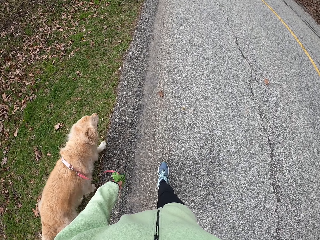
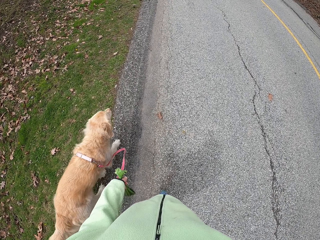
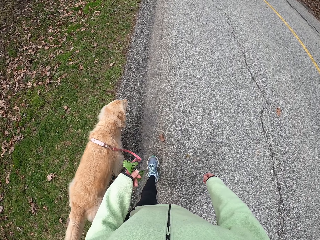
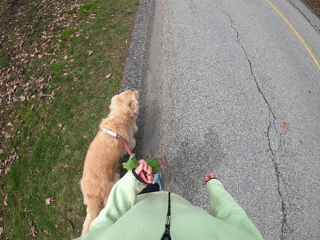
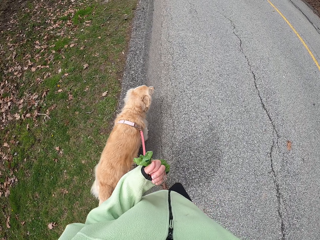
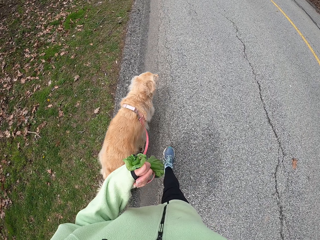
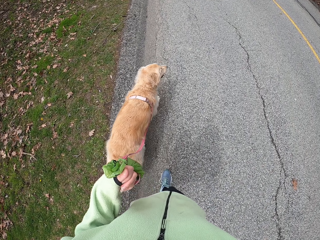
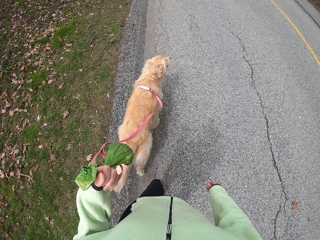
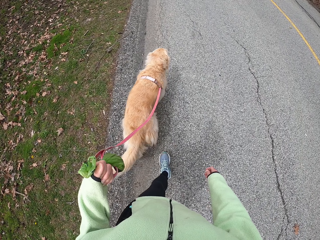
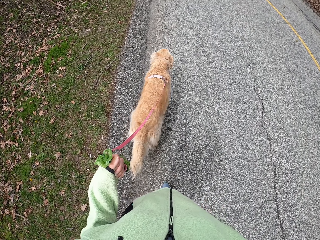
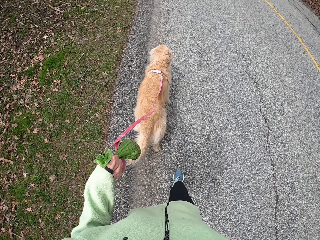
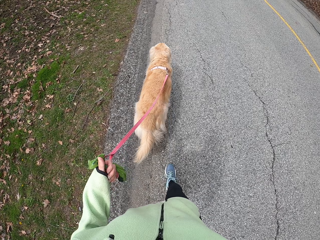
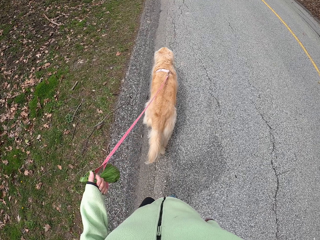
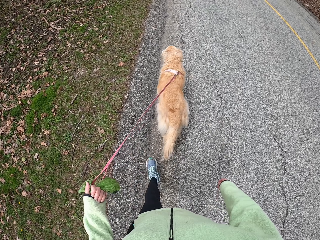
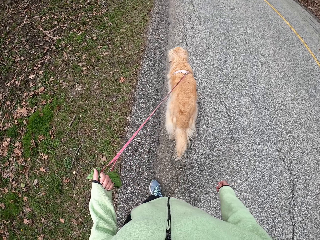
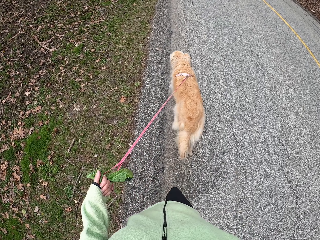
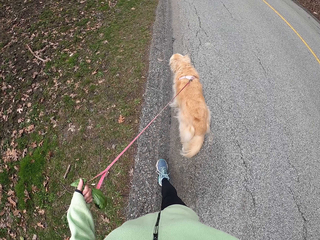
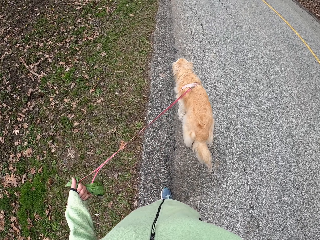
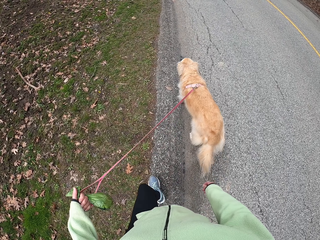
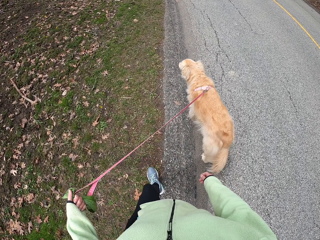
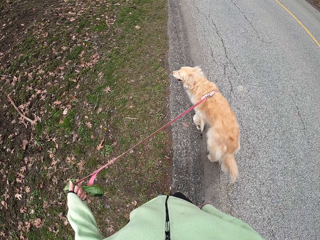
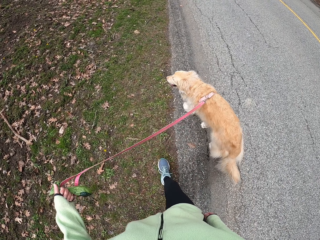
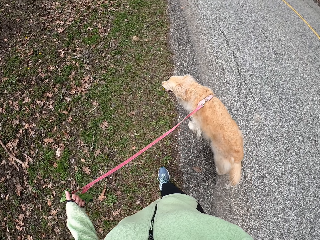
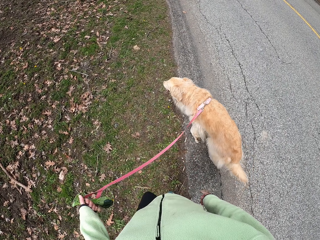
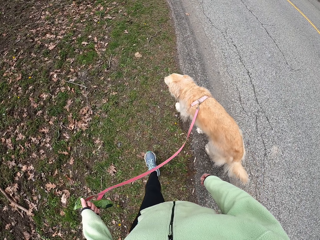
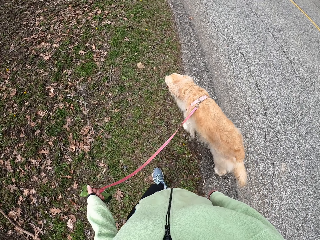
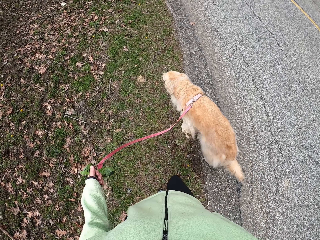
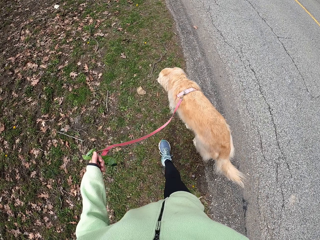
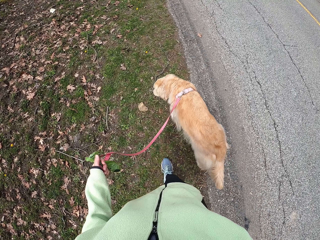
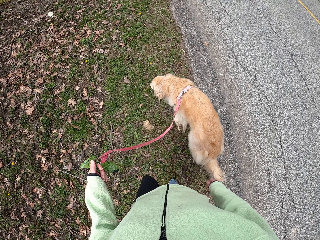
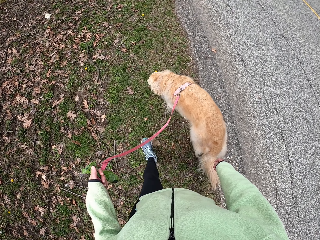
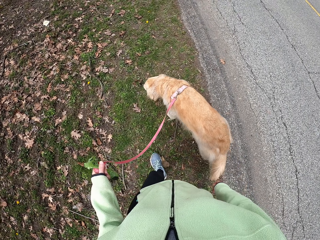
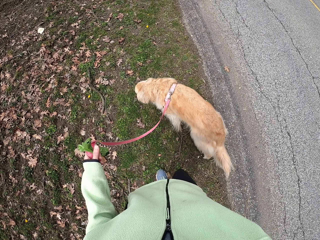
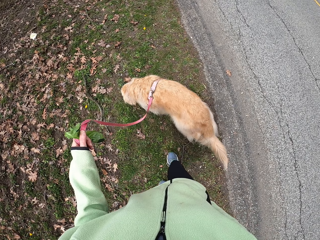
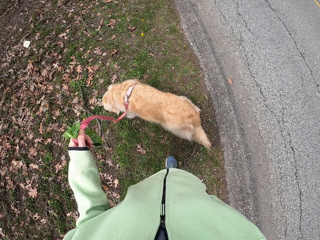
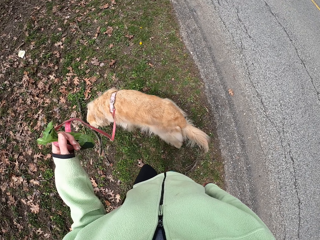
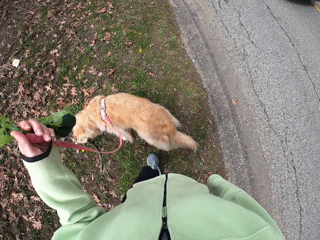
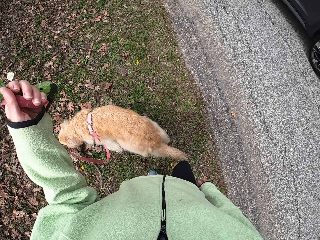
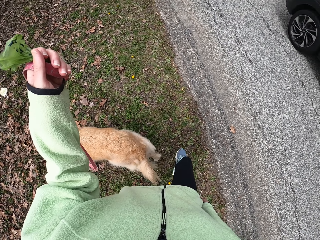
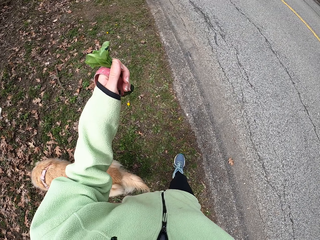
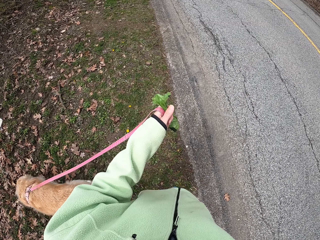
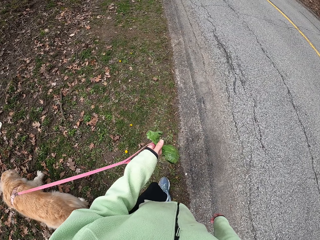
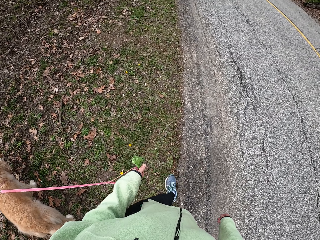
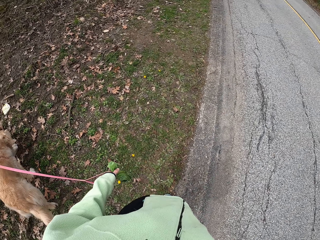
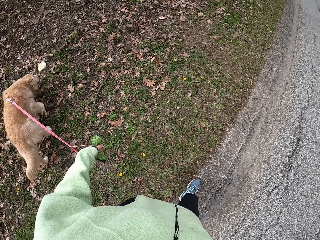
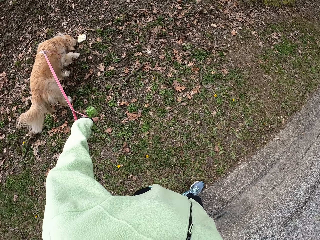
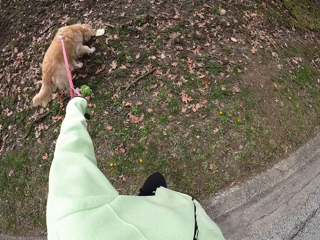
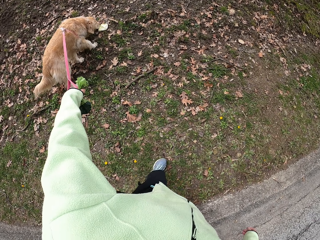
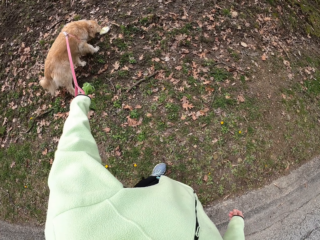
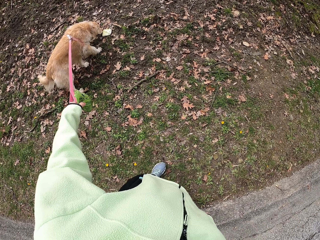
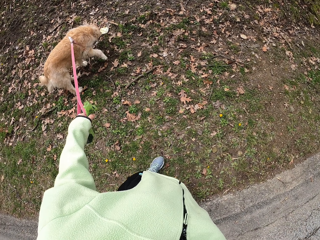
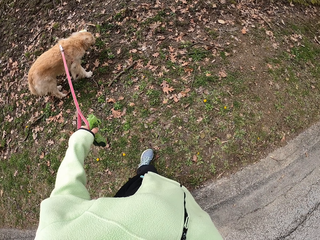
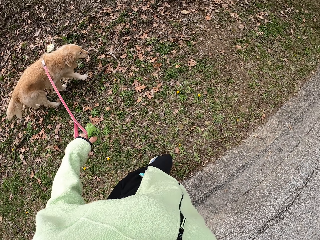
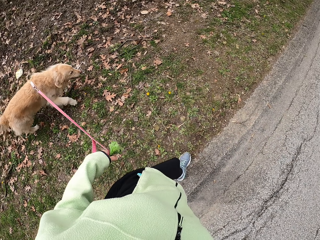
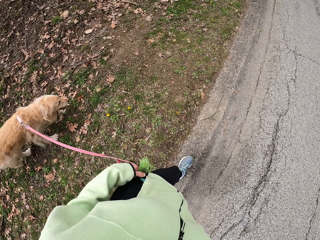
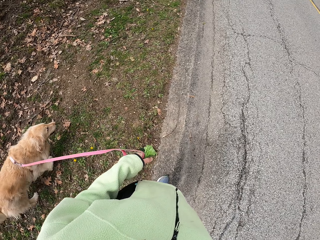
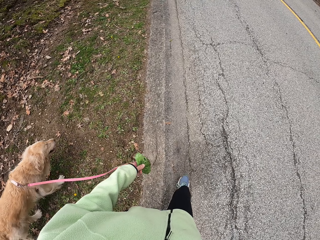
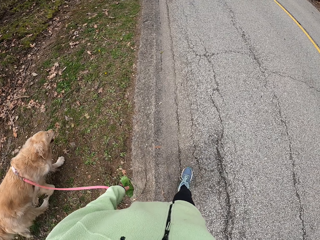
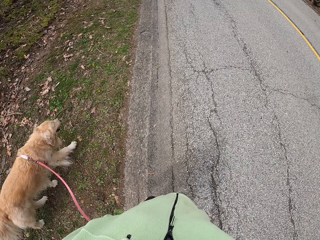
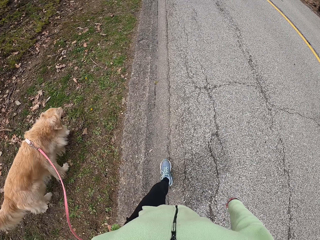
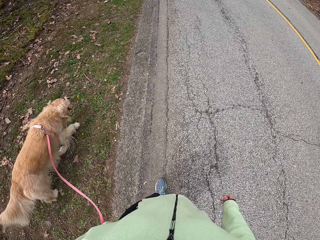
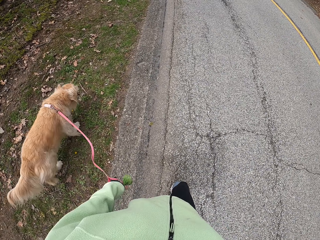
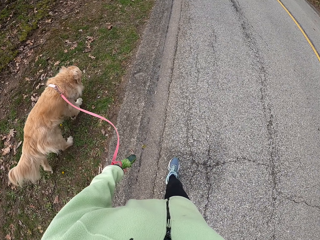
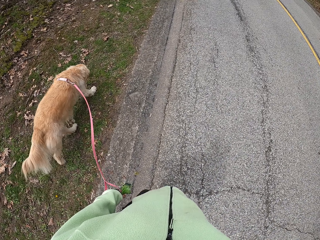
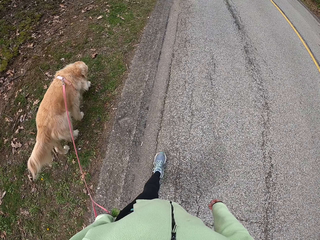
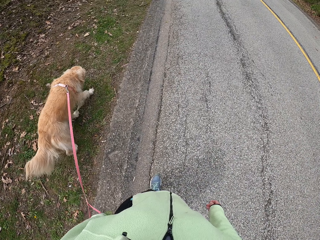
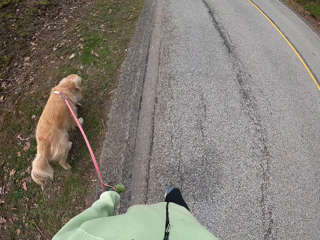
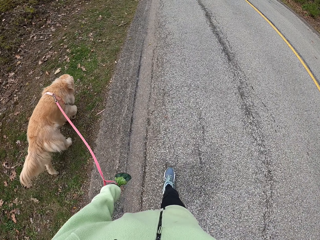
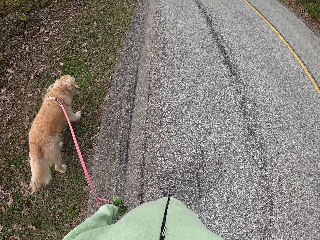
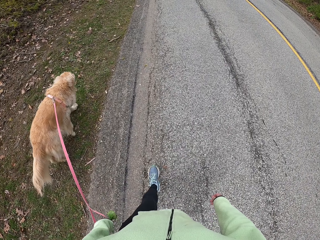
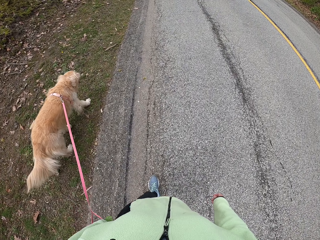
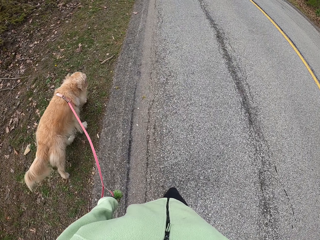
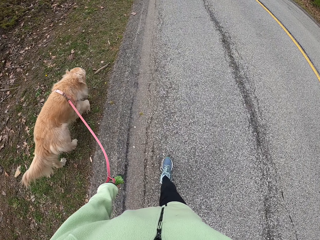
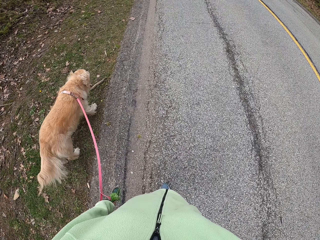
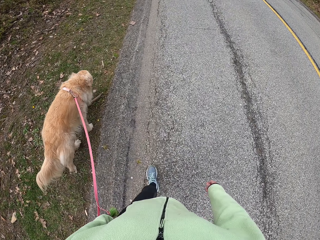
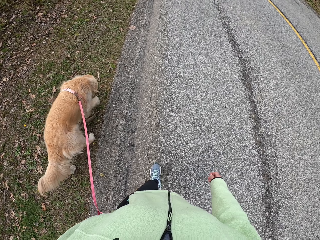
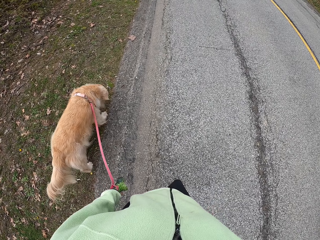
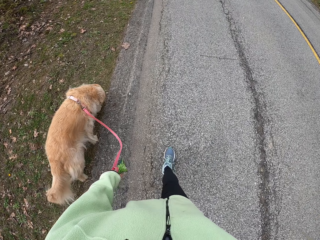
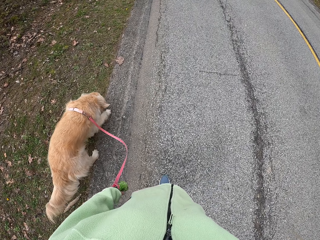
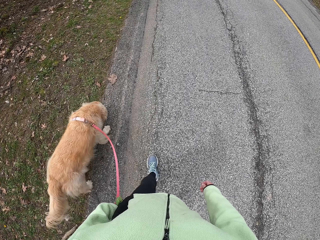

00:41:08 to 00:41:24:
The camera wearer lifts the left hand. They walk around on the road with a dog. They hold a dog leash. They lift the left hand. They walk around on the road with the dog. They drop the left hand. They make a step. They look at the dog. They hold the dog leash. They pull the dog with the leash. They walk around on the road with the dog.

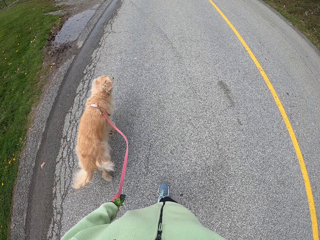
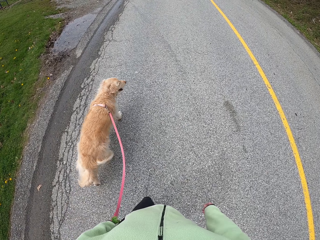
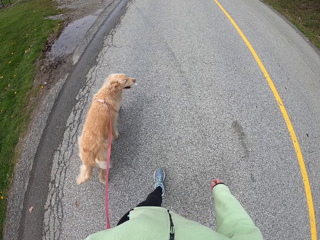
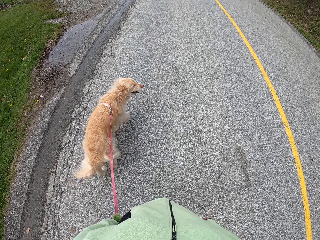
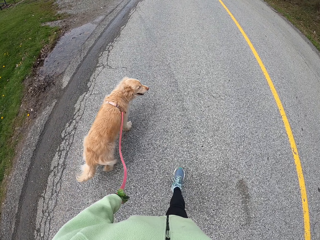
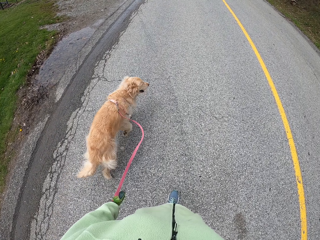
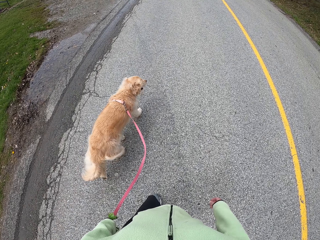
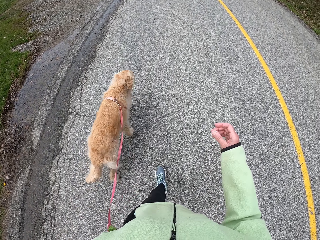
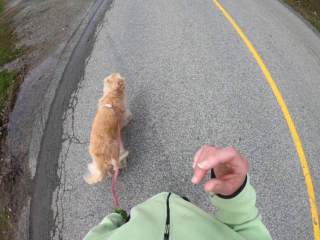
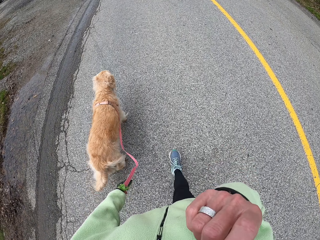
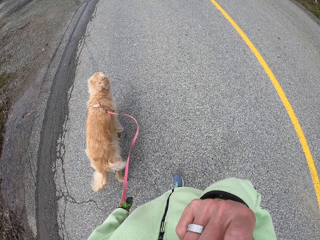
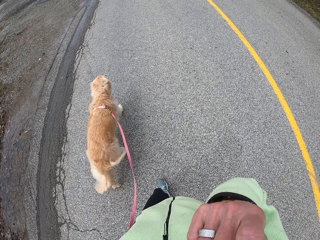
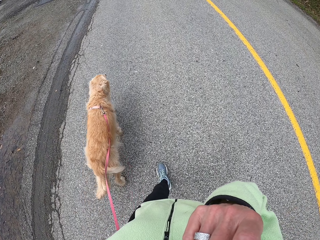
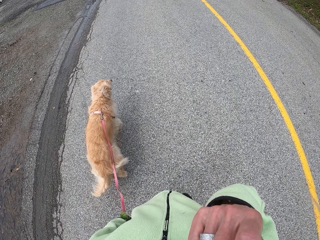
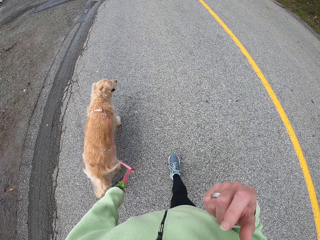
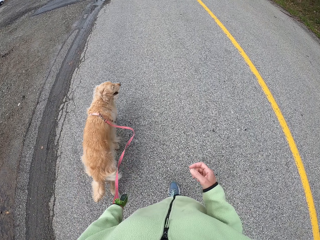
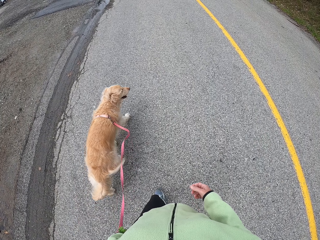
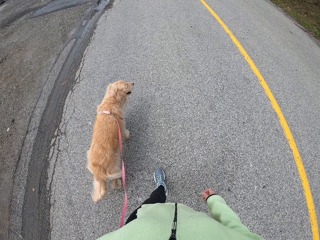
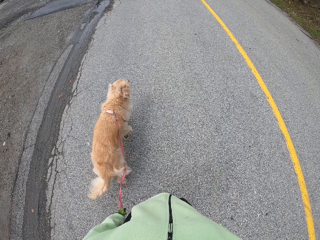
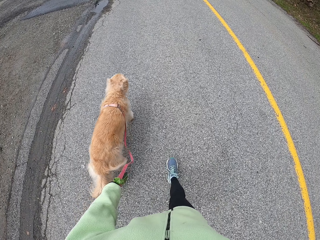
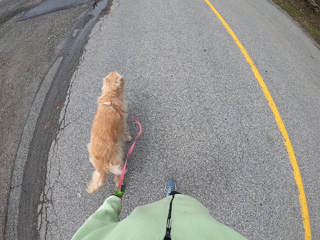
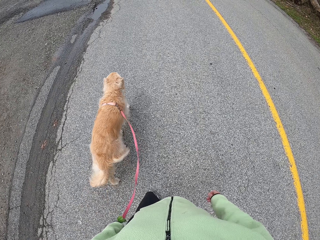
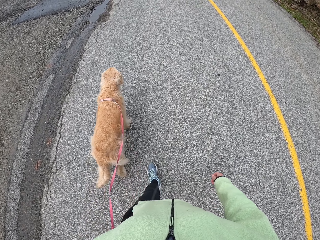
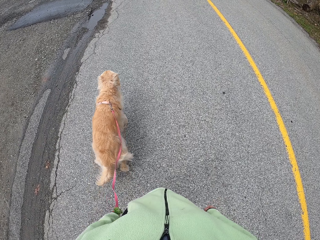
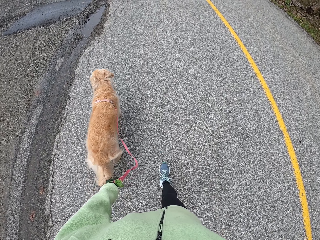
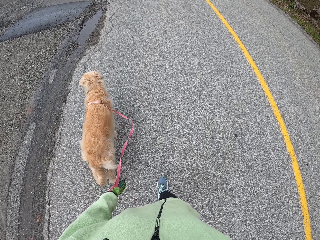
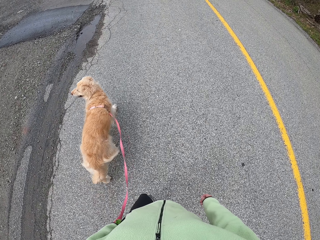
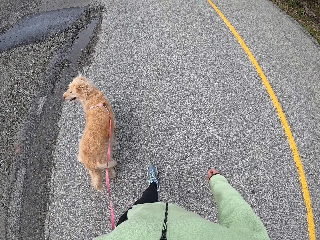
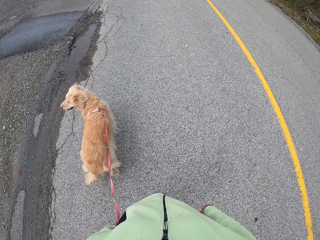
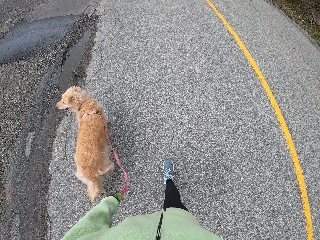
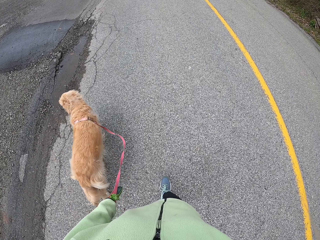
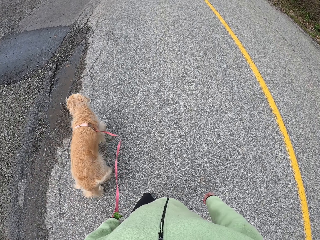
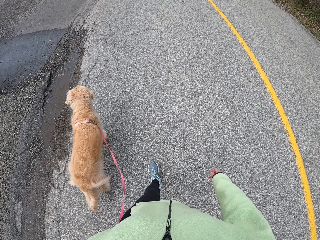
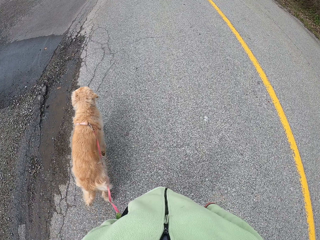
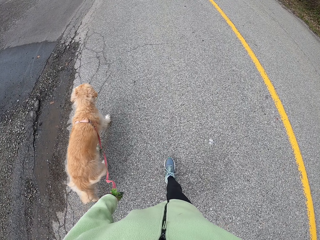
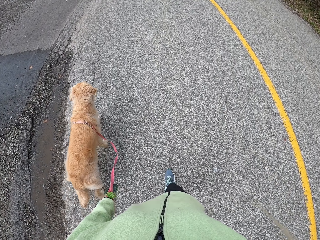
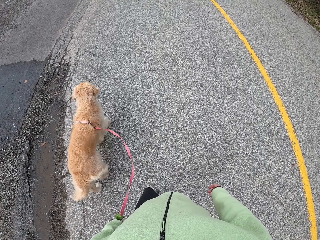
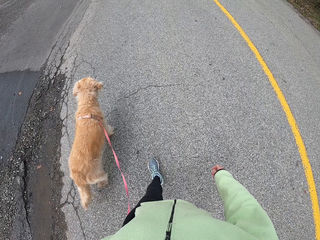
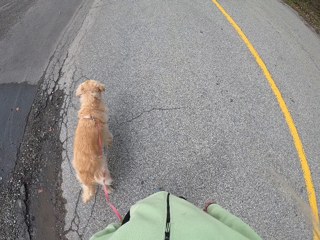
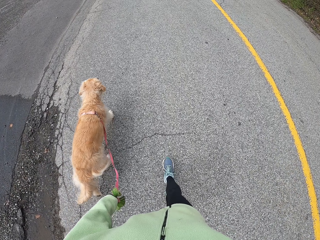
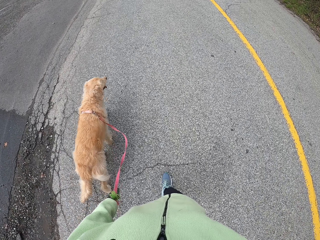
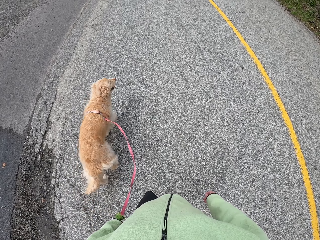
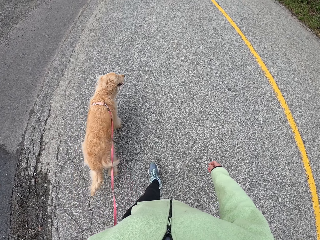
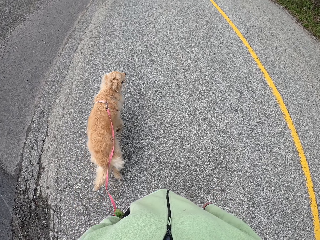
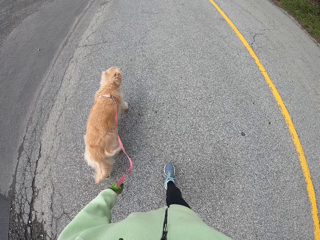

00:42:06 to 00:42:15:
The camera wearer lifts the right hand. They walk around on the road with a dog. They drop the right hand. They walk around on the road with the dog.
